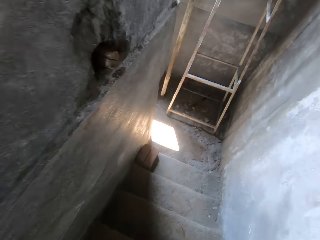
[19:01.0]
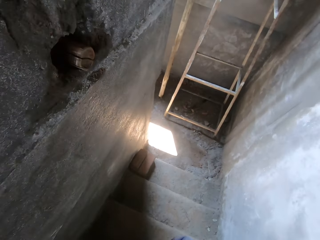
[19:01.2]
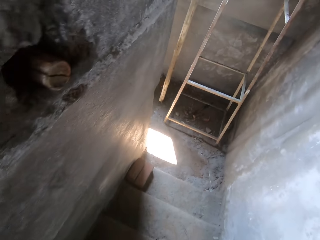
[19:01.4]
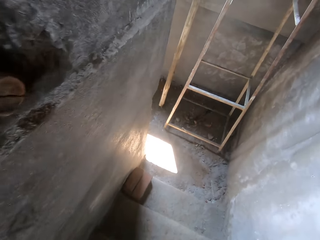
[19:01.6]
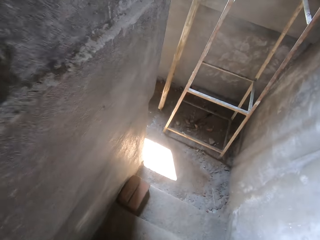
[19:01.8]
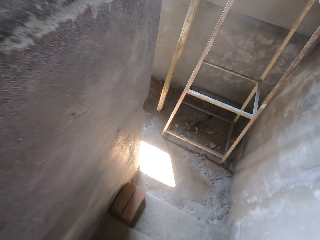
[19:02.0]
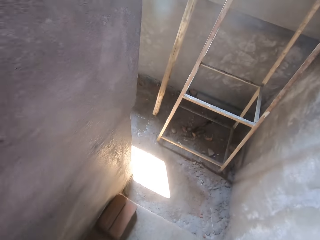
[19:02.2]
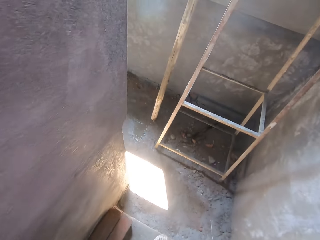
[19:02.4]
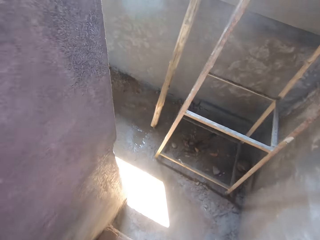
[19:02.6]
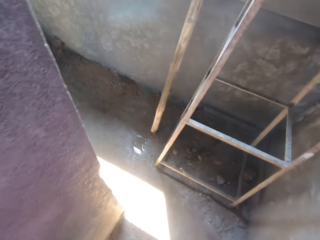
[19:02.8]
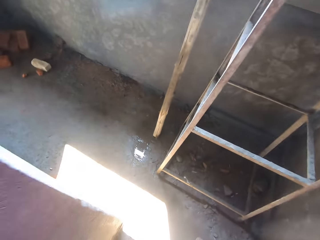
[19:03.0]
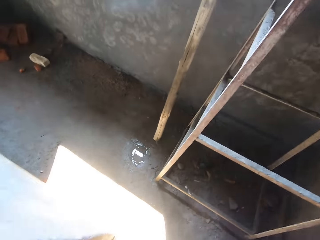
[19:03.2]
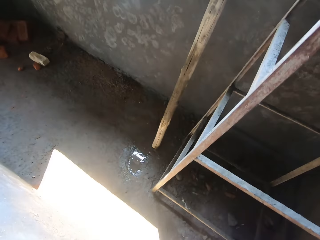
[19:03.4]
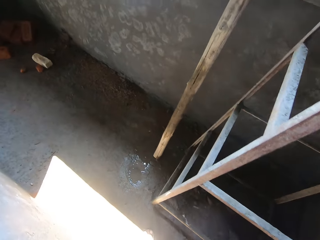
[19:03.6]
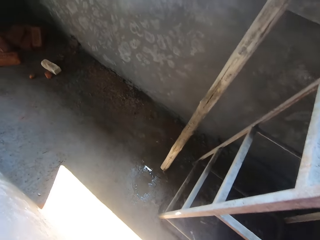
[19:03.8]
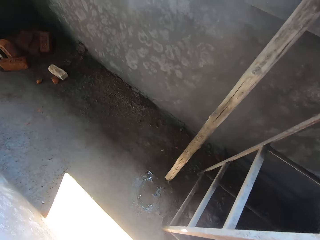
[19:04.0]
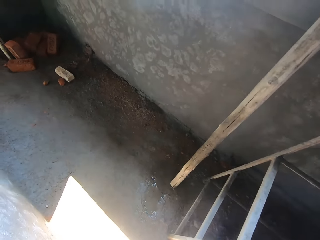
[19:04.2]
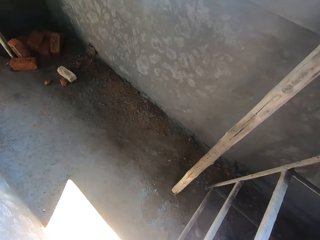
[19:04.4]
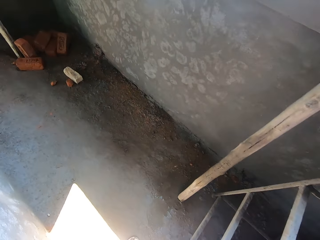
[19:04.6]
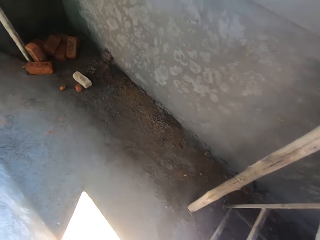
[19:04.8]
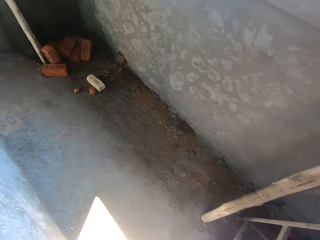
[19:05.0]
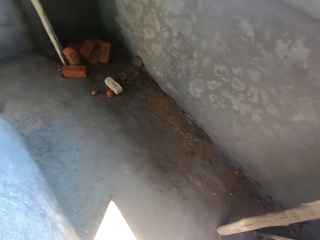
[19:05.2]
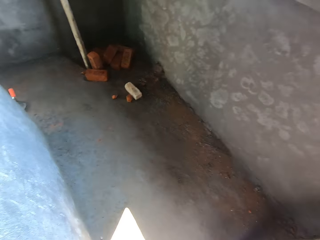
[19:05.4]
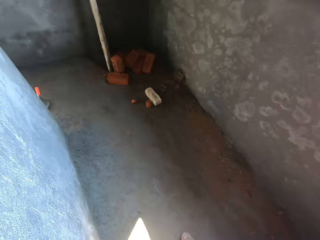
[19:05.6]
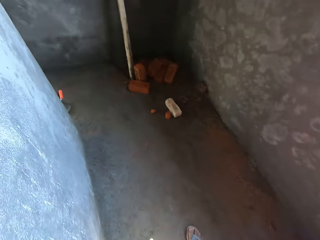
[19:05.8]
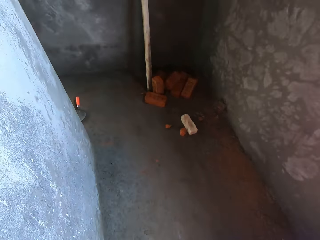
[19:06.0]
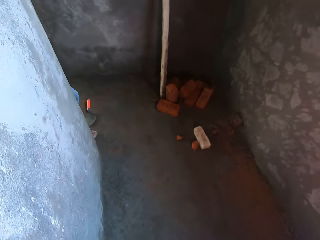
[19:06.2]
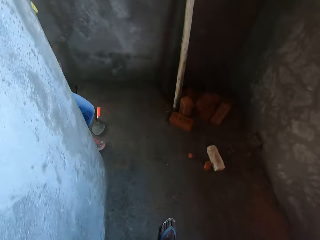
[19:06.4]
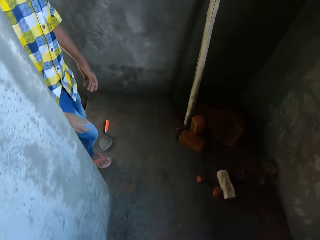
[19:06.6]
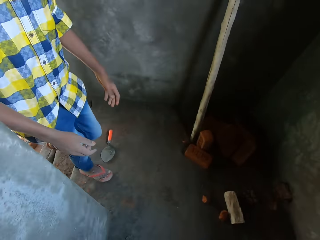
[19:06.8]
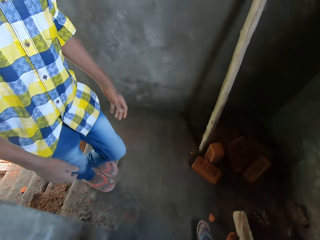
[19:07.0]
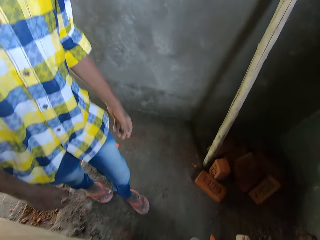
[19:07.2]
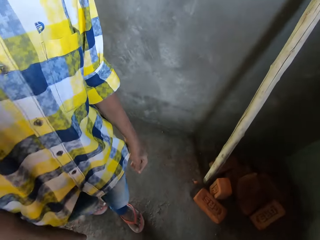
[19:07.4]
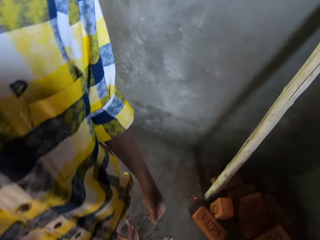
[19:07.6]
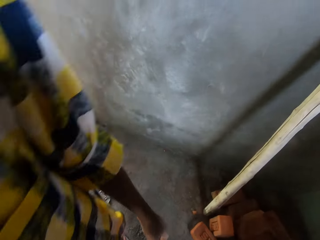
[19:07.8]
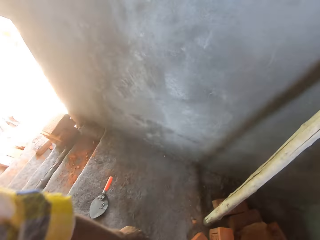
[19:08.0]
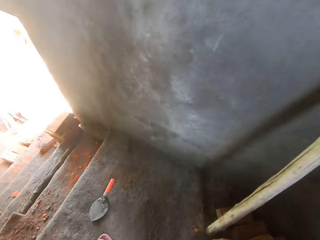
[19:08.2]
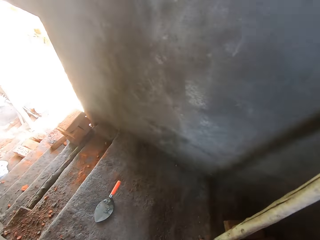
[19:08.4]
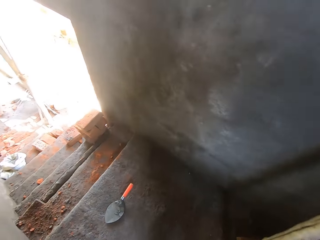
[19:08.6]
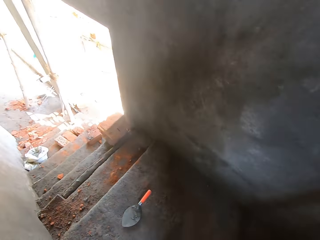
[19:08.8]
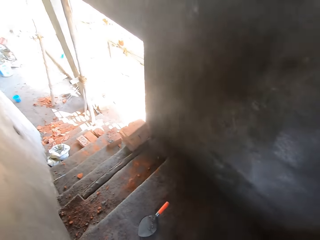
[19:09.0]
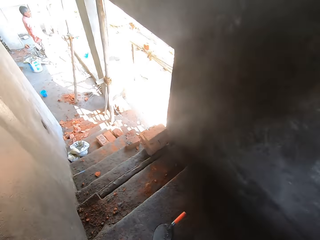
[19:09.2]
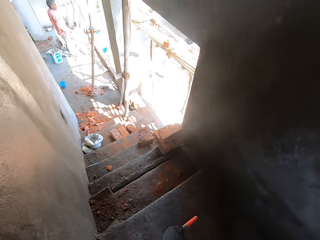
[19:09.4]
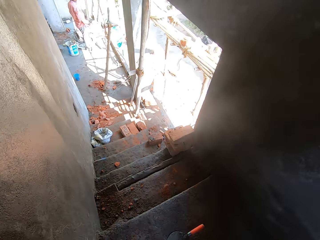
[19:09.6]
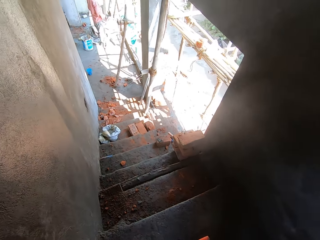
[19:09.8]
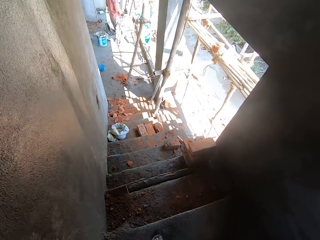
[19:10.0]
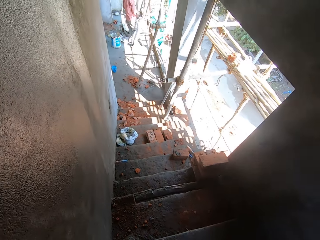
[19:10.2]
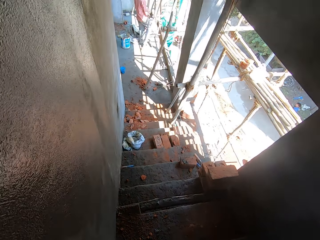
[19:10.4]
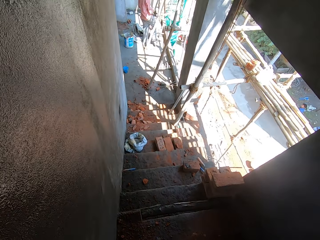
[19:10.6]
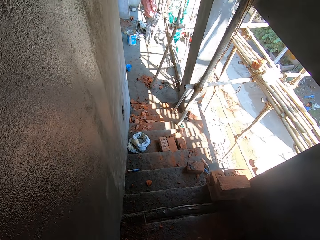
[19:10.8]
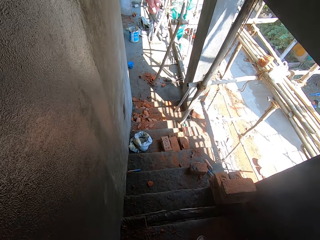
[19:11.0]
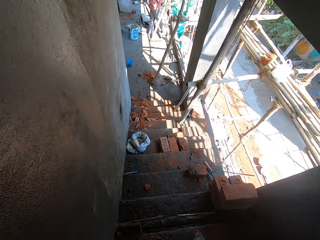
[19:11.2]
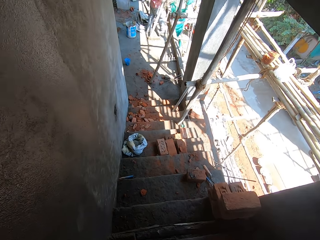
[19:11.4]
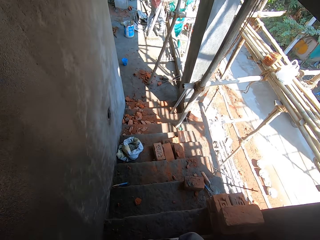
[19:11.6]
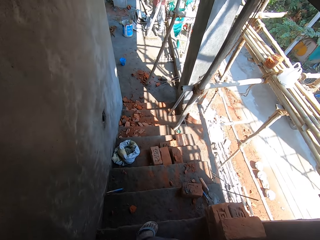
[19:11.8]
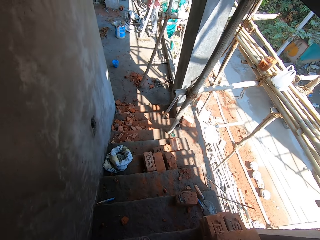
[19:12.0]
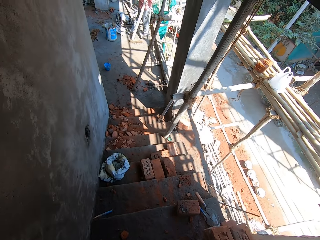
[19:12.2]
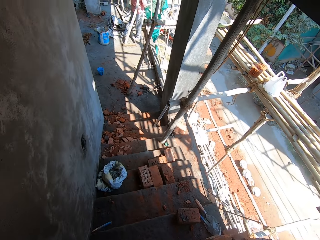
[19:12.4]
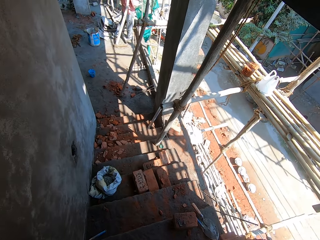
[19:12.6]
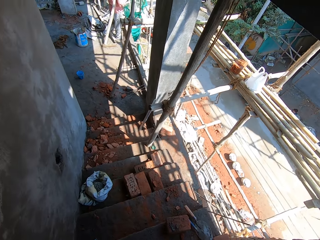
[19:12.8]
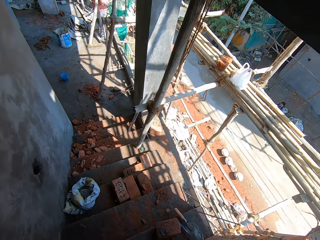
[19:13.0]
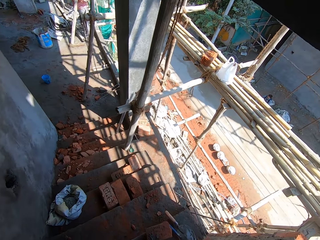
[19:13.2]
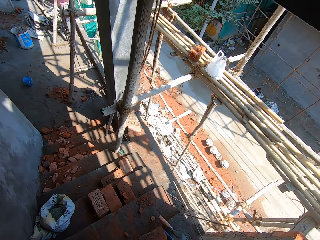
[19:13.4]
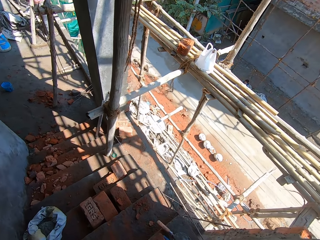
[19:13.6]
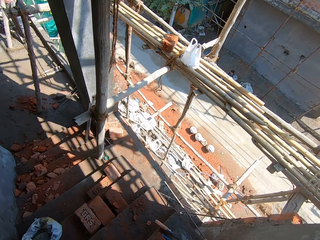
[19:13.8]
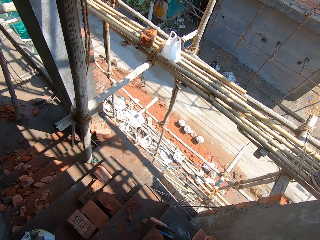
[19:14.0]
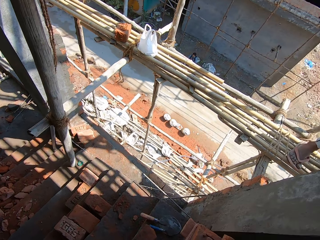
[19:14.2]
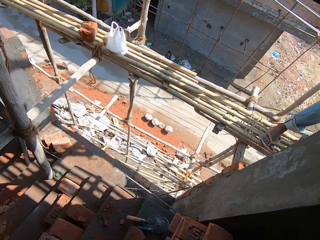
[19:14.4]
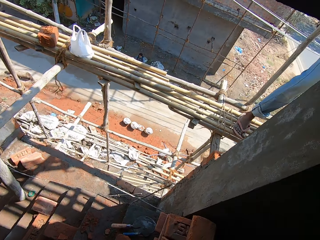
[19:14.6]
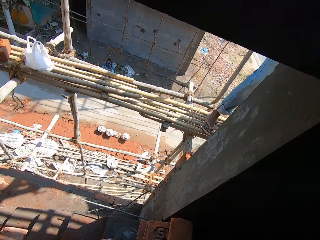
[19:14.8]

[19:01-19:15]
The camera wearer walks around. They walk down stairs.

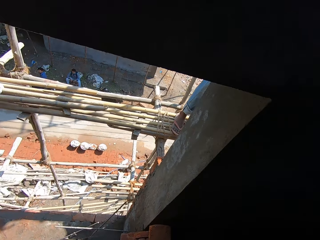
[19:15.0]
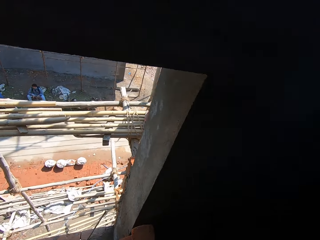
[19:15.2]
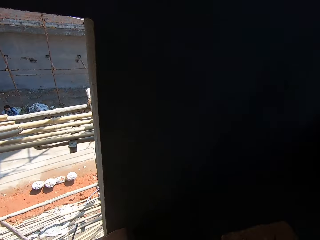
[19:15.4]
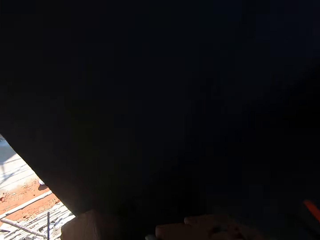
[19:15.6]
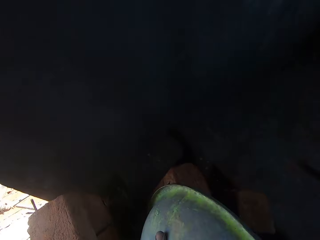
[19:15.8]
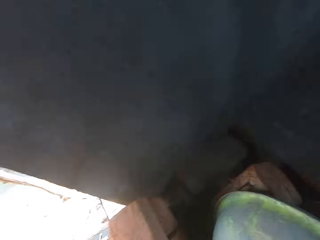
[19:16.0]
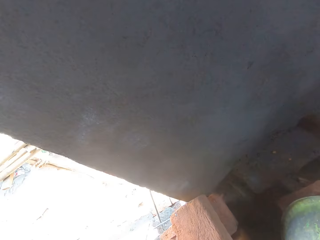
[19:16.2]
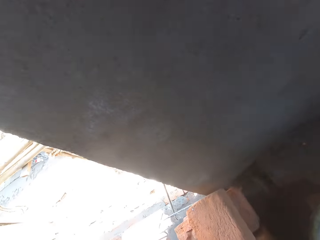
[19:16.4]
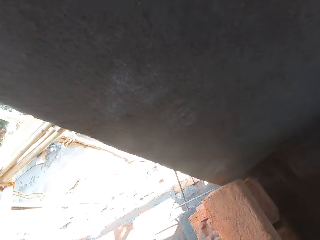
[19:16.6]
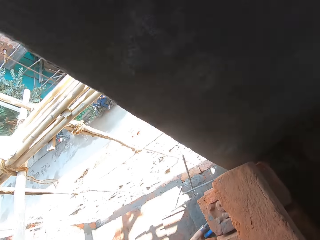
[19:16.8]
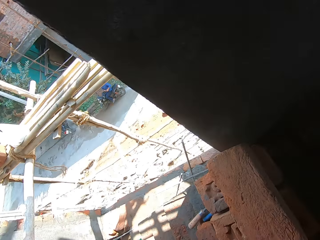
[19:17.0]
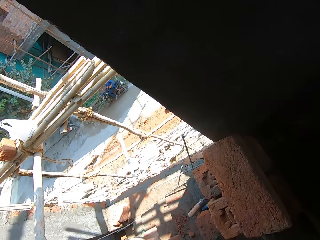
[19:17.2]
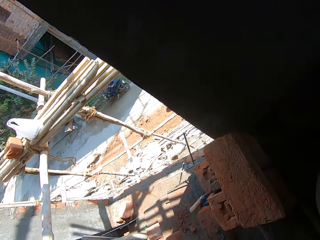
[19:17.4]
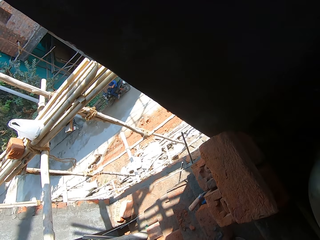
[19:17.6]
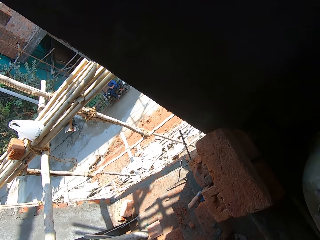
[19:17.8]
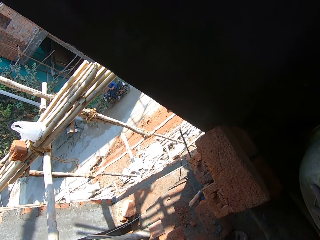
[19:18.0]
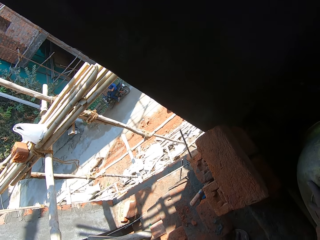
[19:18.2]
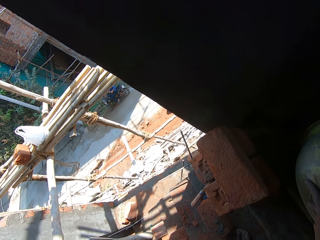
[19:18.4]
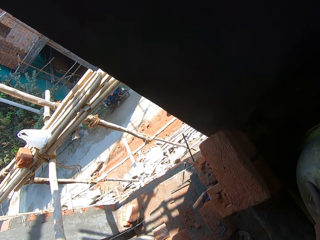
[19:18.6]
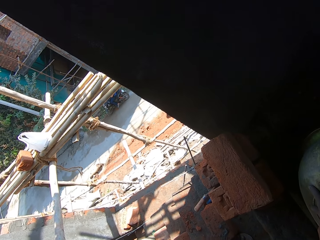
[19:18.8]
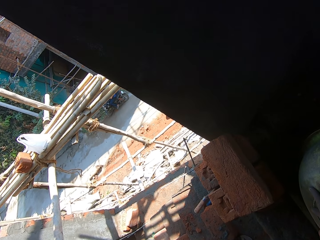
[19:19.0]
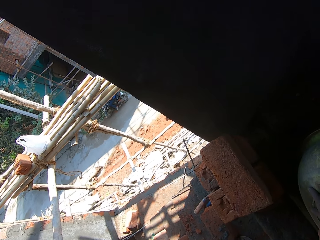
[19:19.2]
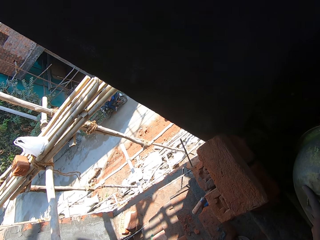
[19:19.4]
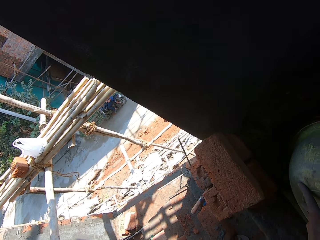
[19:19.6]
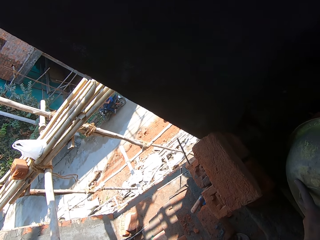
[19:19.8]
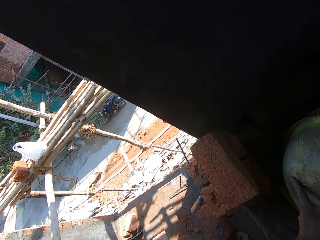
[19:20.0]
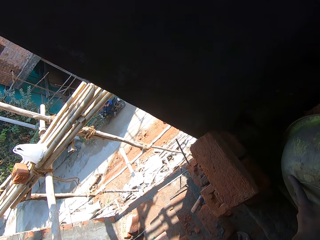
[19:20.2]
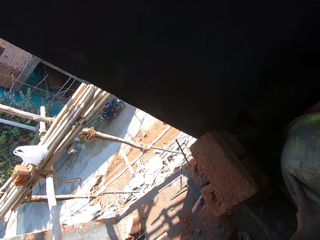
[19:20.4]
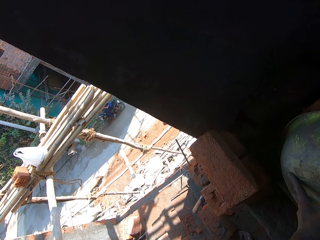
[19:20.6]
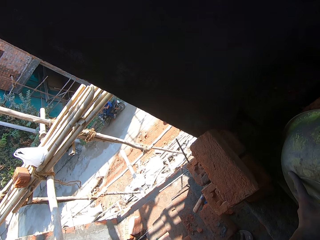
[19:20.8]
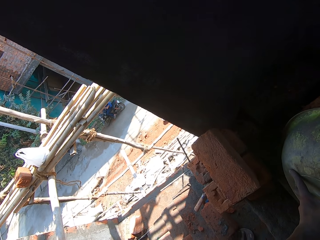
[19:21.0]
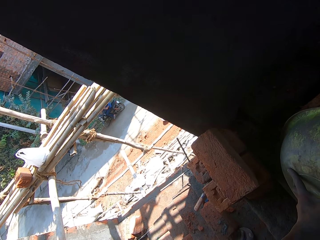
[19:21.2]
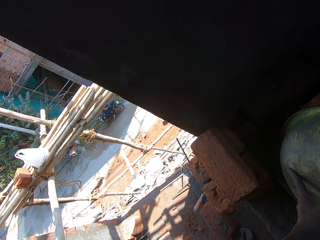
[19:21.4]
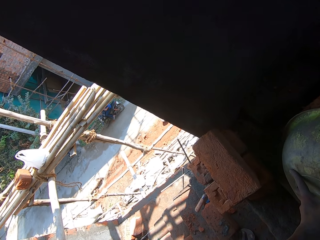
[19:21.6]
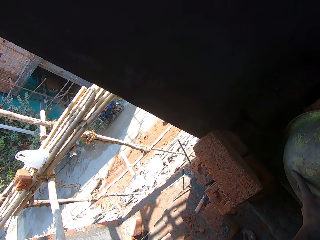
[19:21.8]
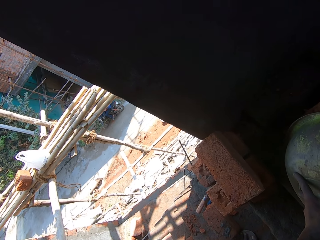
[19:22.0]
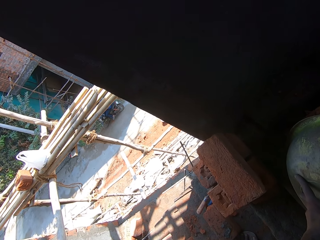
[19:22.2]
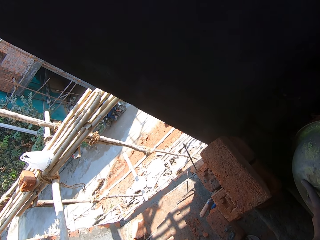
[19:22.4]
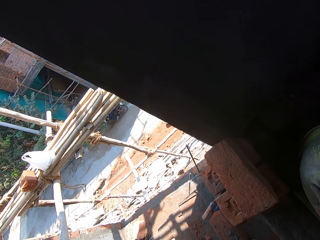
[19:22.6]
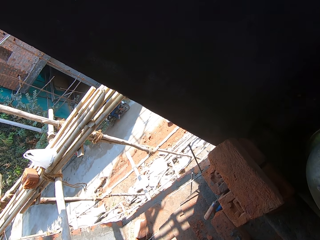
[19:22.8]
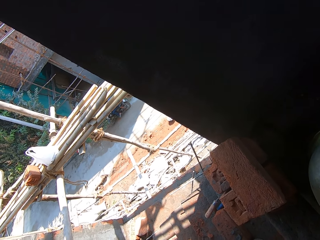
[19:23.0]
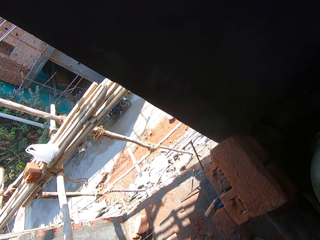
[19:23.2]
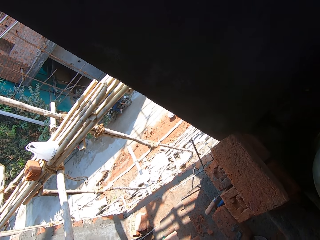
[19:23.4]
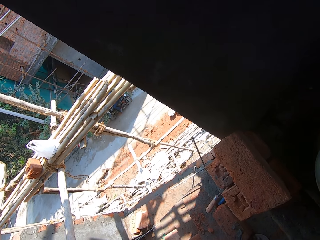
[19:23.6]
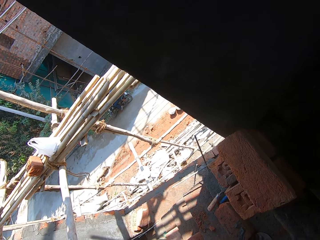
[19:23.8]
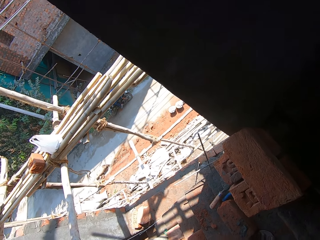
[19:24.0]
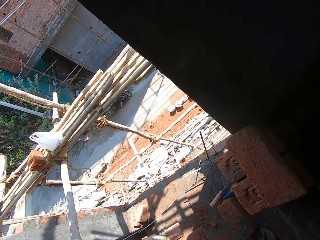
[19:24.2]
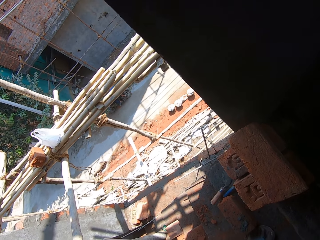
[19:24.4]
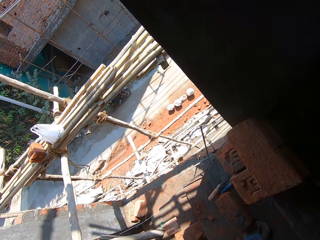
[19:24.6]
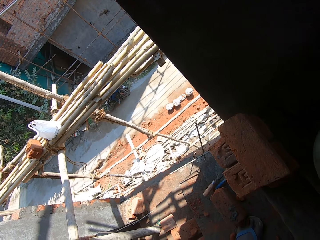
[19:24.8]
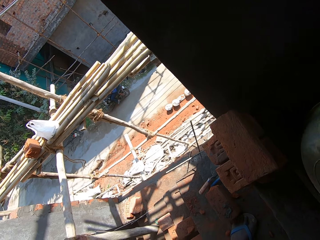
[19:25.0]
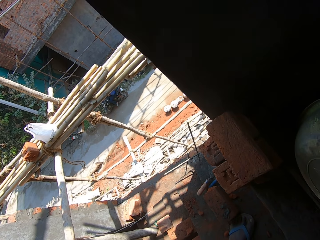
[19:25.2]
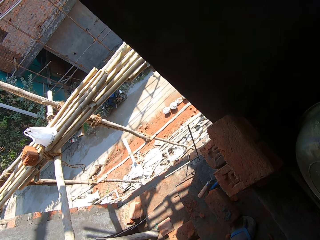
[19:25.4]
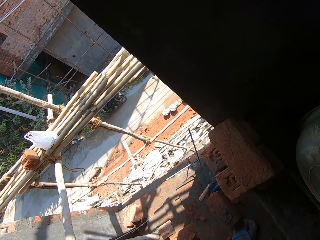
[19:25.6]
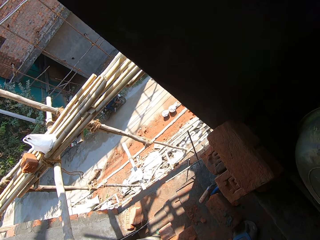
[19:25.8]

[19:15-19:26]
The camera wearer drops the tray of bricks on the stairs. They look around. They stand by the stairs.
